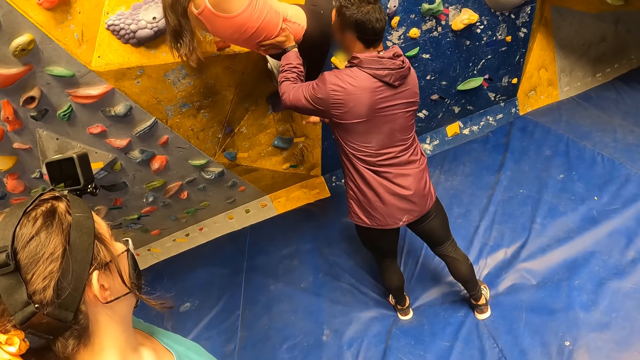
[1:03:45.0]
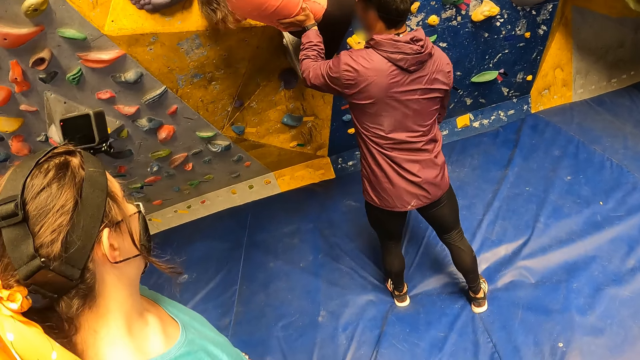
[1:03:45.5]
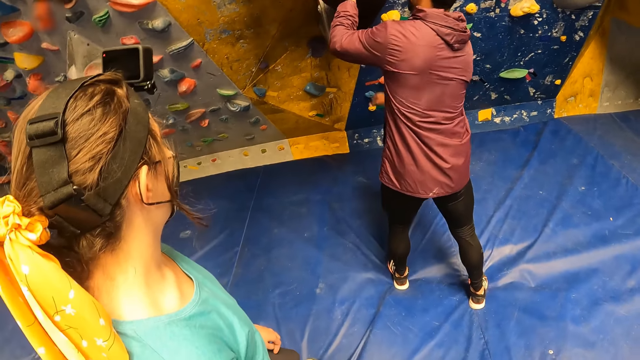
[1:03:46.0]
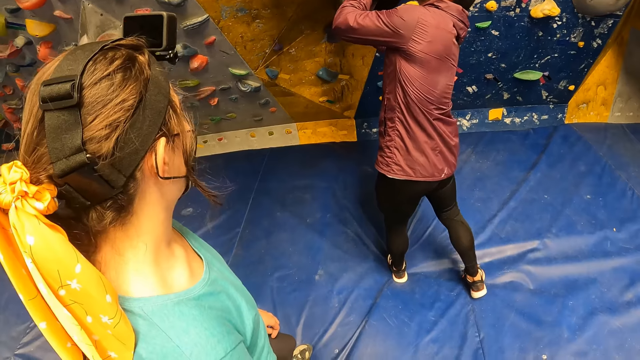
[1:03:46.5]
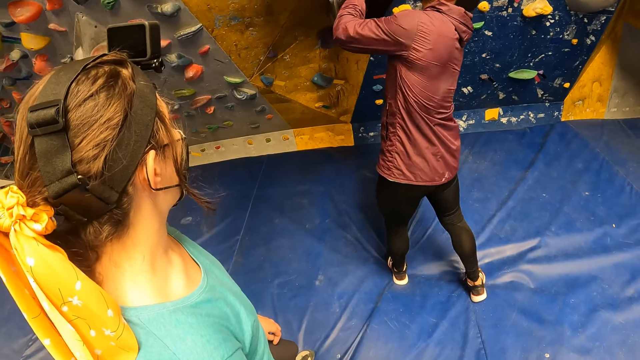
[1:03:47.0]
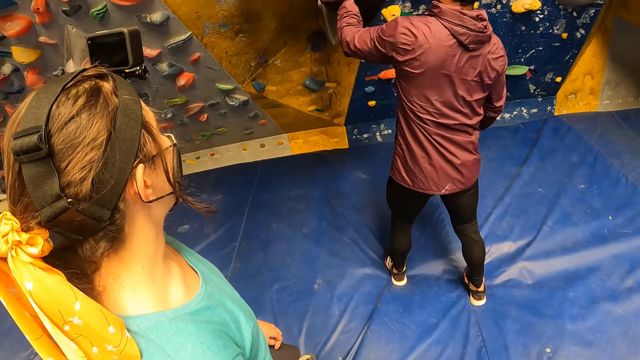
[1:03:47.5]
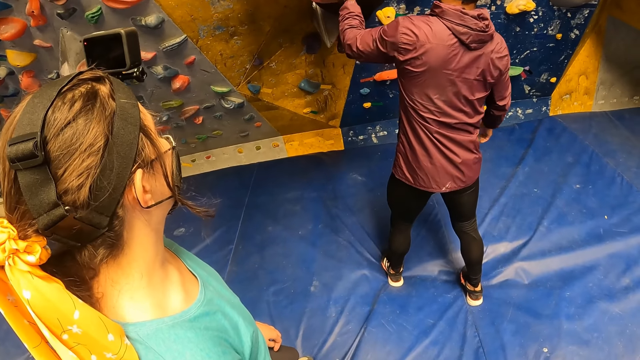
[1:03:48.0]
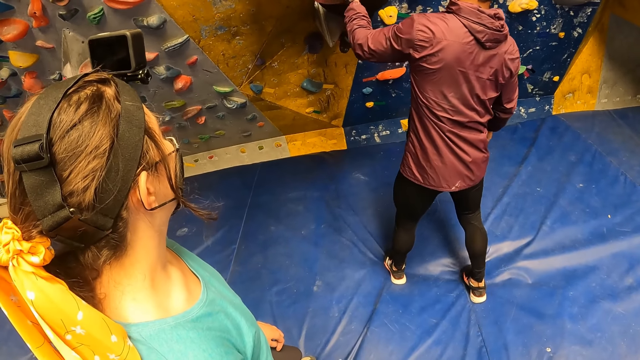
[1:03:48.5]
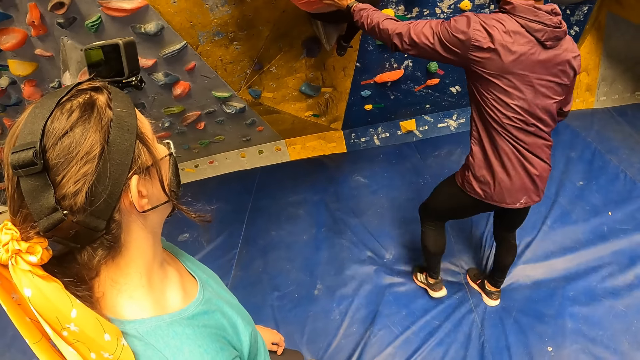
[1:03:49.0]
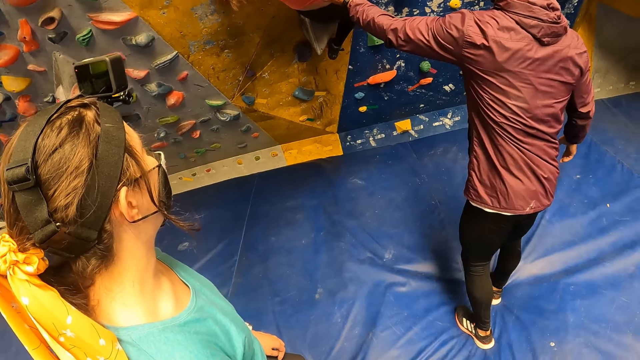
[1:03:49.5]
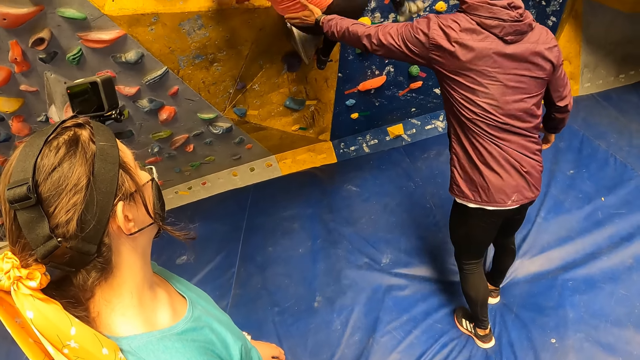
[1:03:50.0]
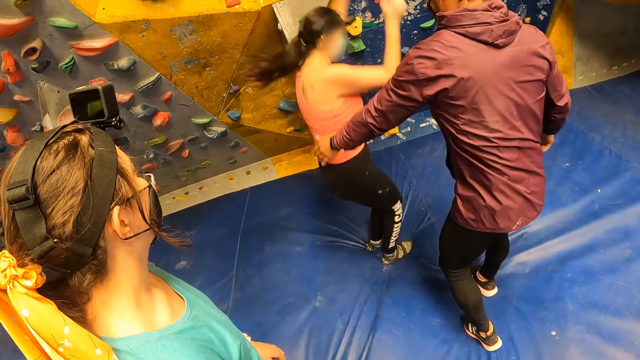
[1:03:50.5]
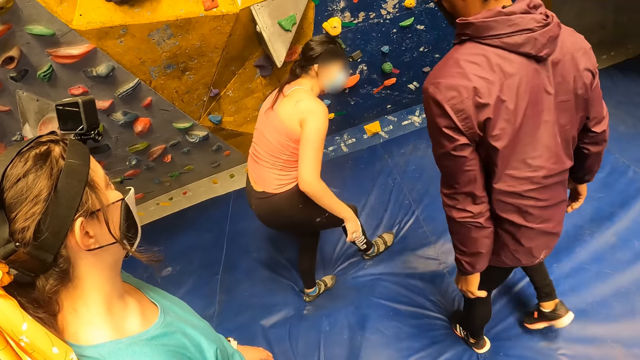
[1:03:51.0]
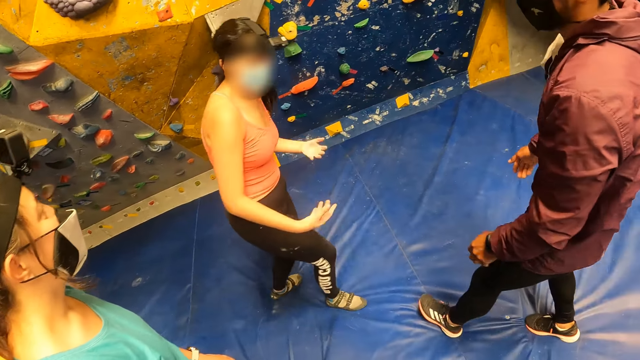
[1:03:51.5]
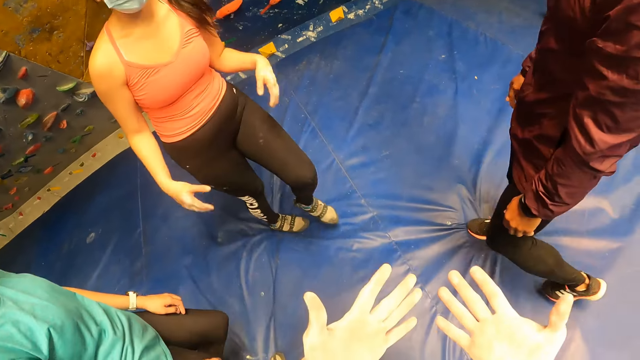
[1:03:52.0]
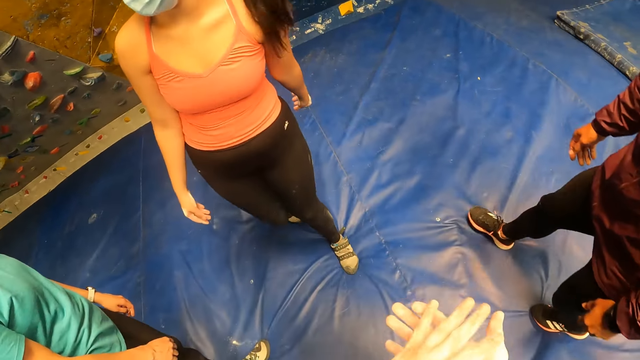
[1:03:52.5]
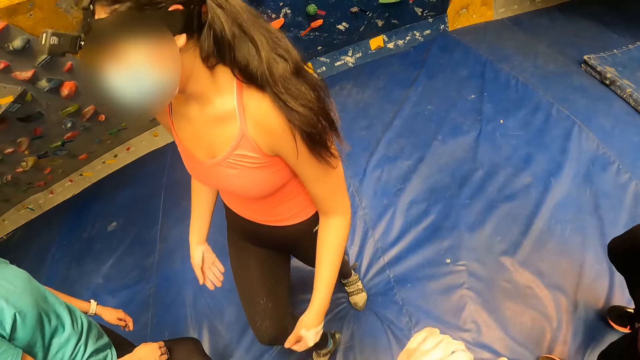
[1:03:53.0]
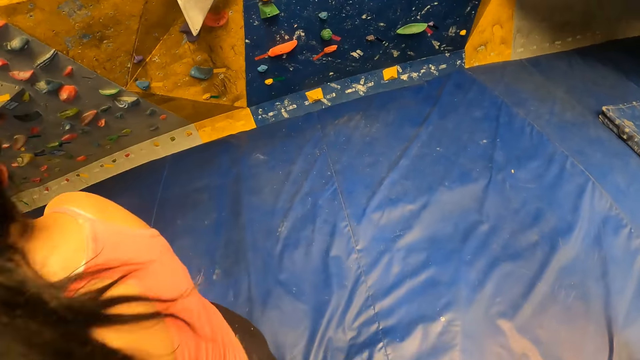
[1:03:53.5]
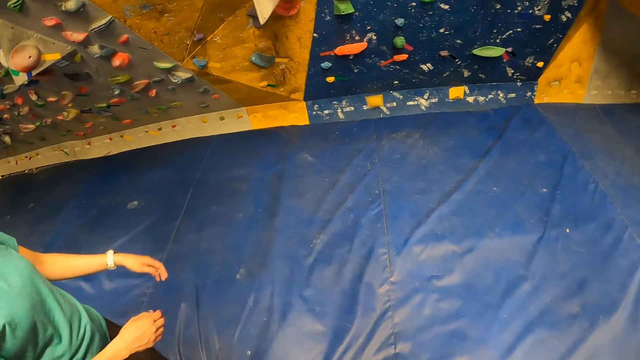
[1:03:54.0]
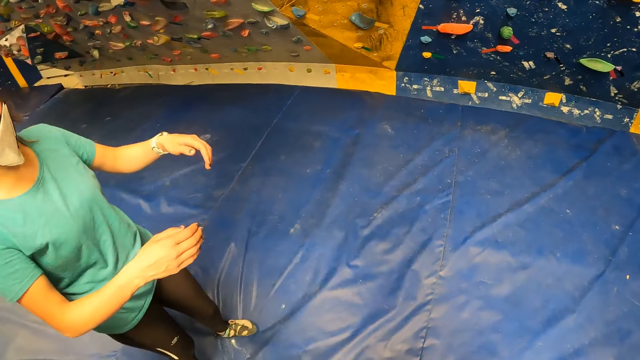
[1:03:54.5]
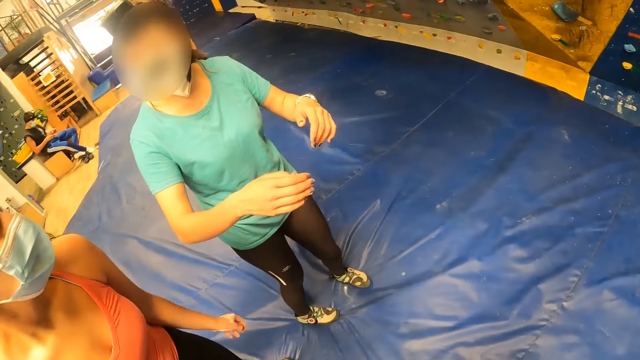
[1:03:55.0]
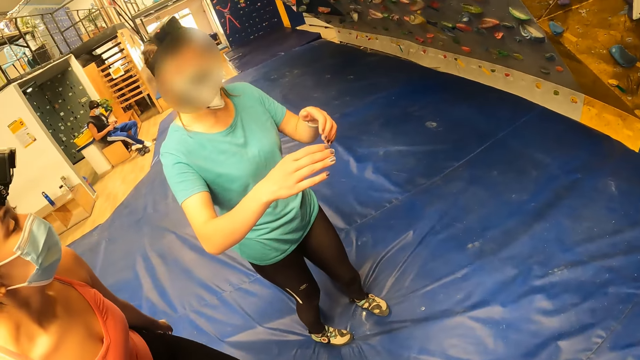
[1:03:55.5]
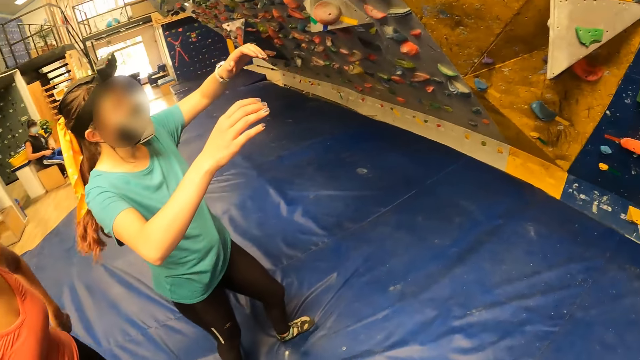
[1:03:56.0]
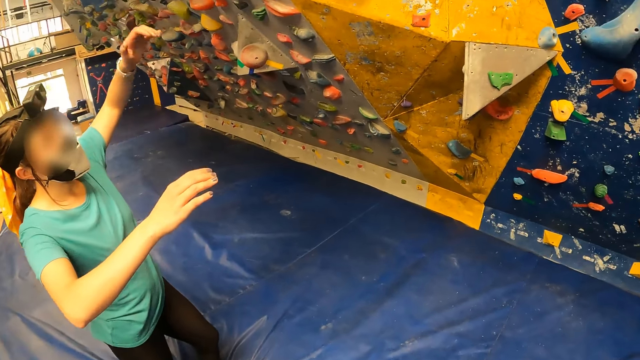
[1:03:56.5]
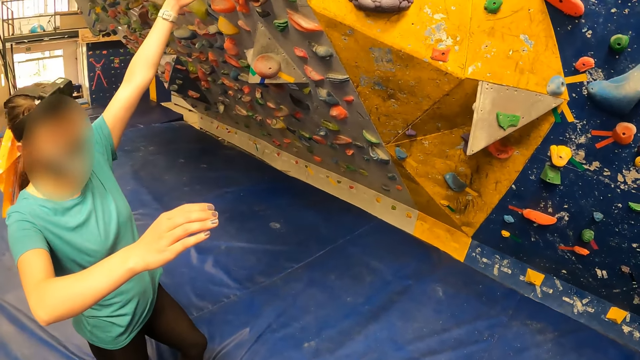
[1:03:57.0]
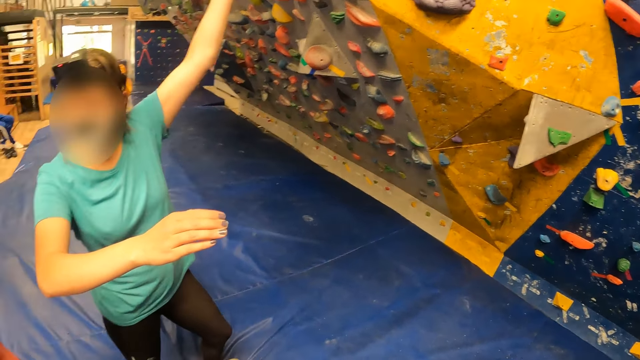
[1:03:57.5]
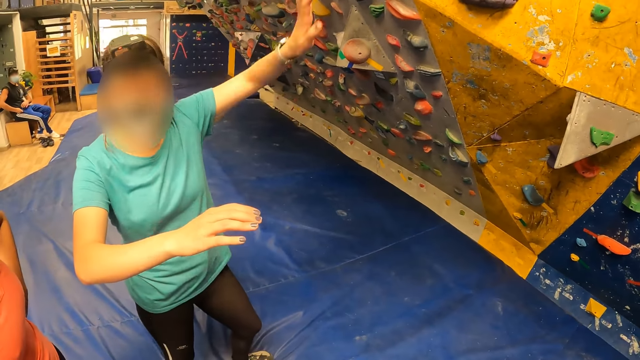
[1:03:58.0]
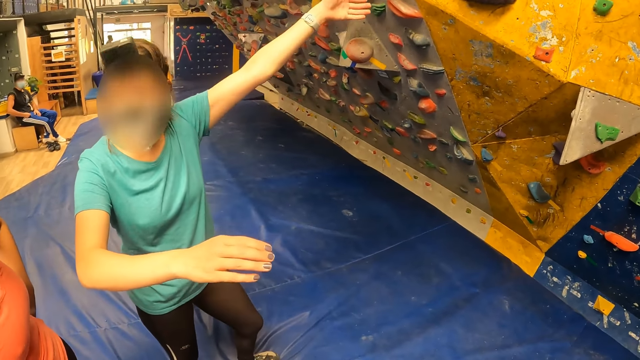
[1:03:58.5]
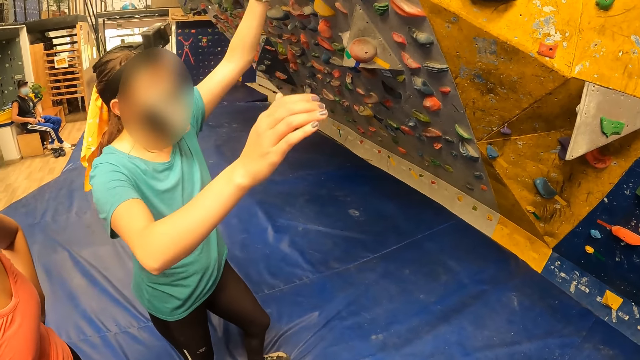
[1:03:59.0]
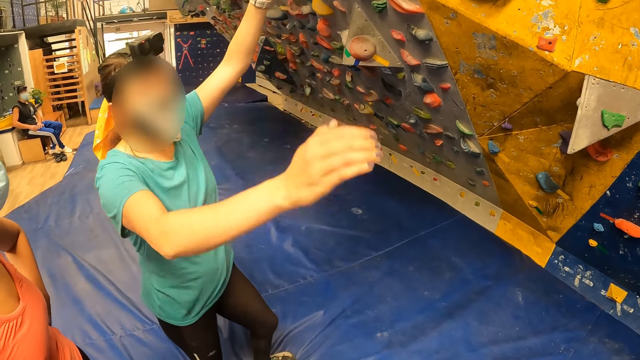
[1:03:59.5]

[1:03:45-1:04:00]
A woman jumps down from the bouldering wall on the crash pad. The woman shakes her hands. The camera wearer rubs the hands. Another woman interacts with the first woman. The first woman spreads her hands.

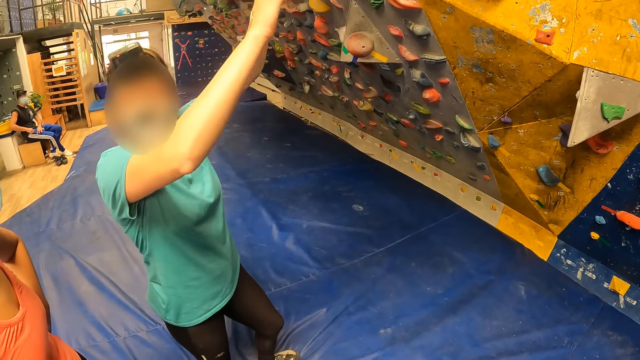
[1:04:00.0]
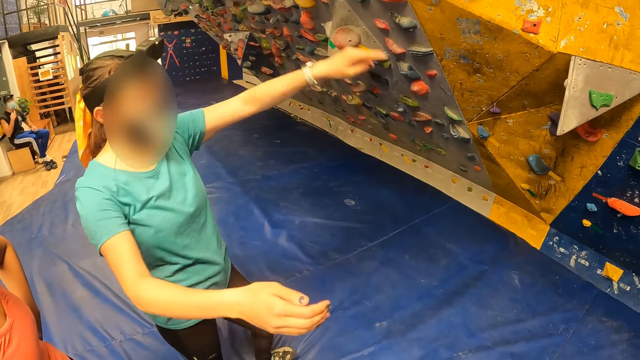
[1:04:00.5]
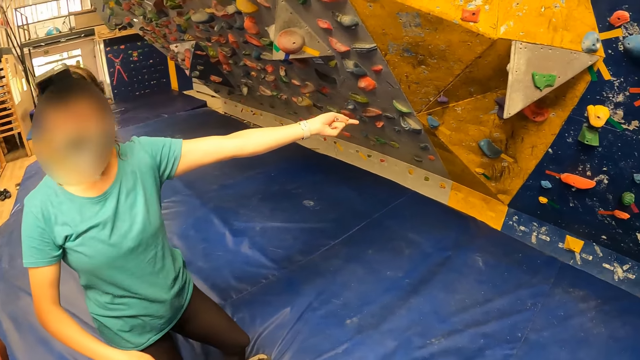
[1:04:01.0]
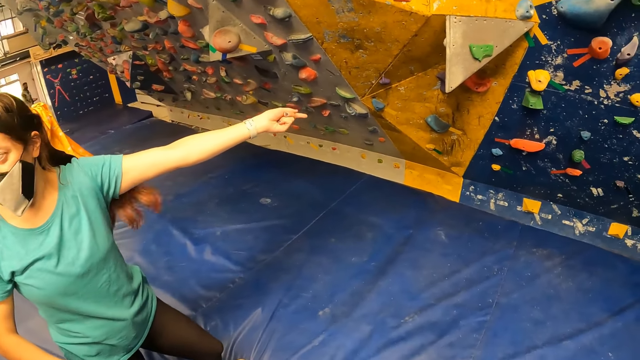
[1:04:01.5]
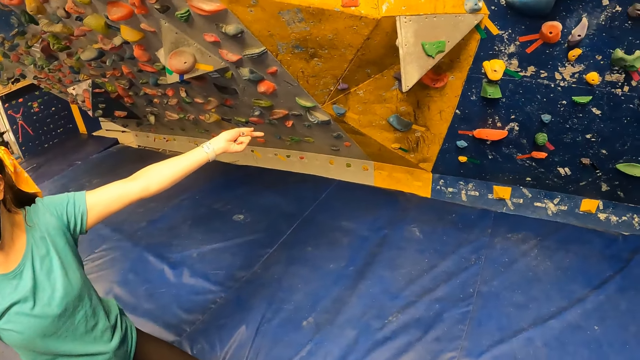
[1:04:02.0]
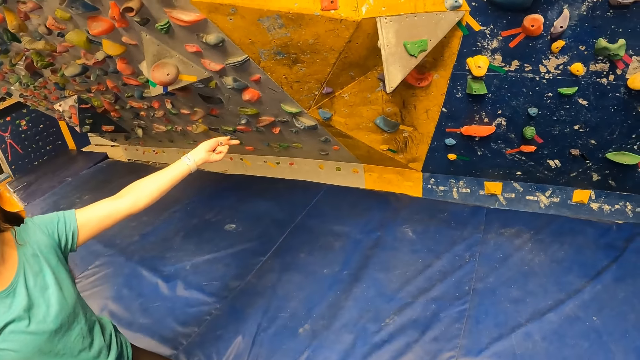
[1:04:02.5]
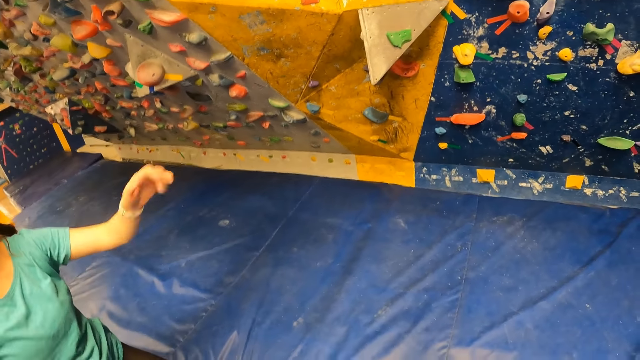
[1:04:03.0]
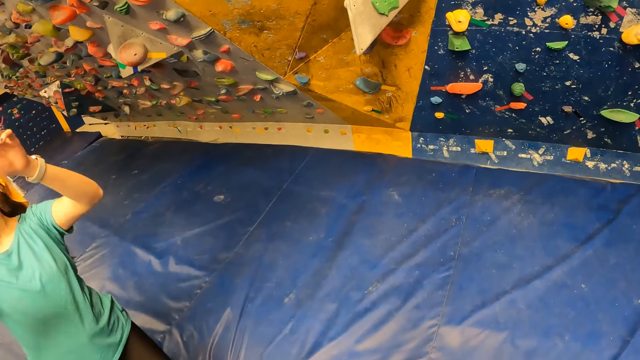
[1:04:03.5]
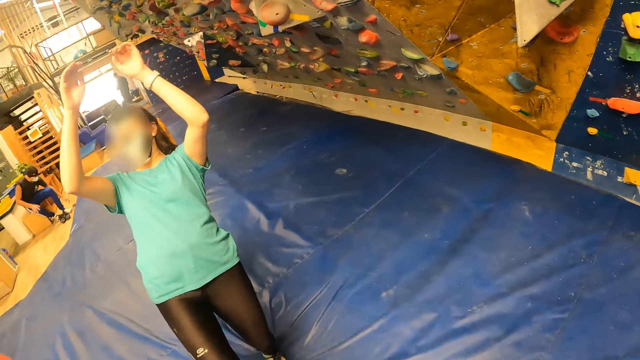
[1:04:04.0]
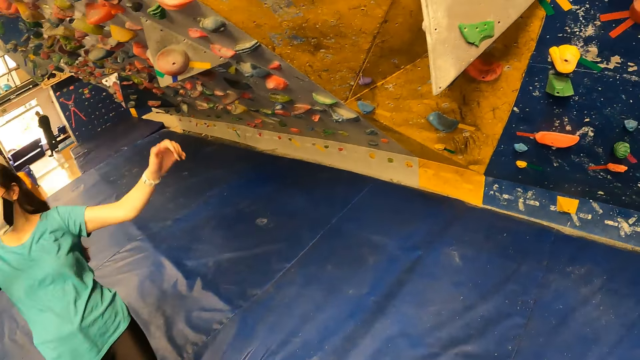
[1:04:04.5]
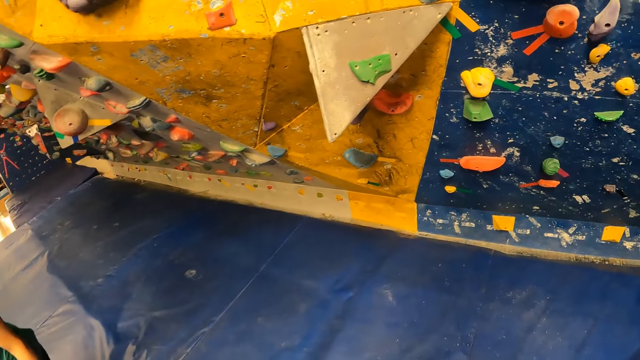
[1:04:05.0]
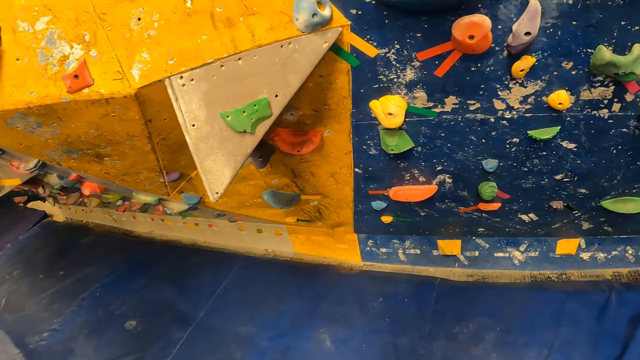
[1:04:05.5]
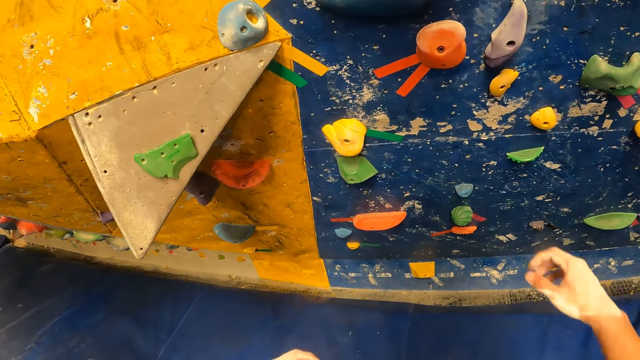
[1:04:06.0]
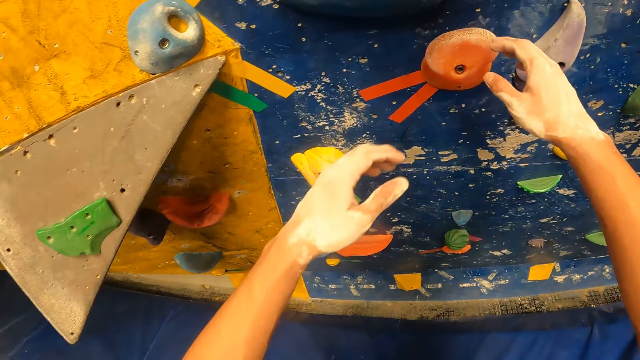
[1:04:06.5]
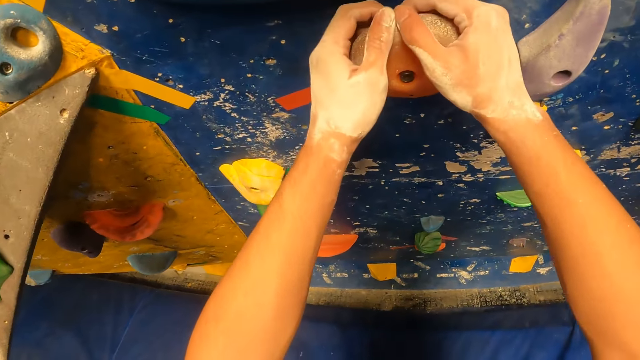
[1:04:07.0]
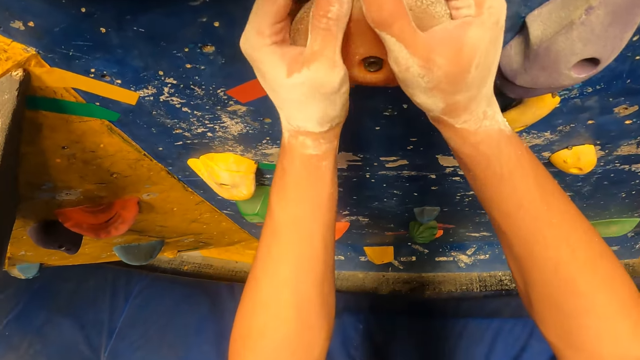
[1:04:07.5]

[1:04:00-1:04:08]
The camera wearer walks in the room. They hold the climbing hold on the bouldering wall with both hands. They climb the indoor climbing wall.
